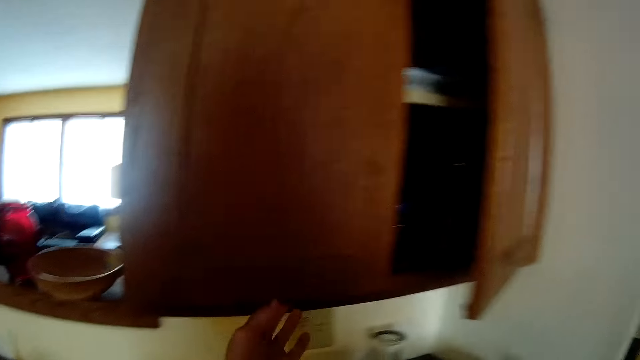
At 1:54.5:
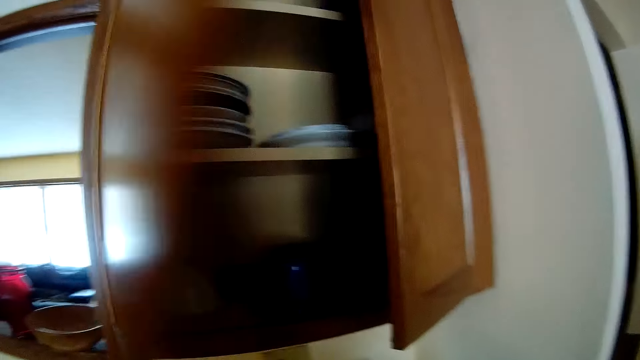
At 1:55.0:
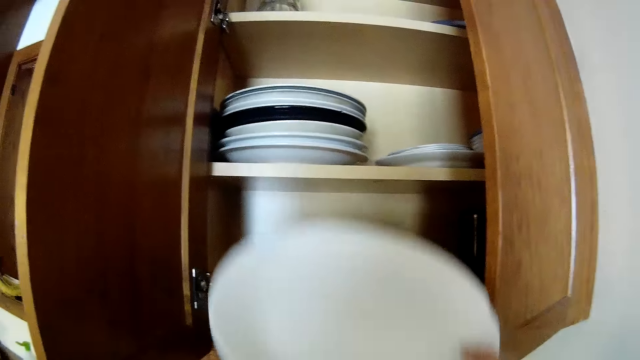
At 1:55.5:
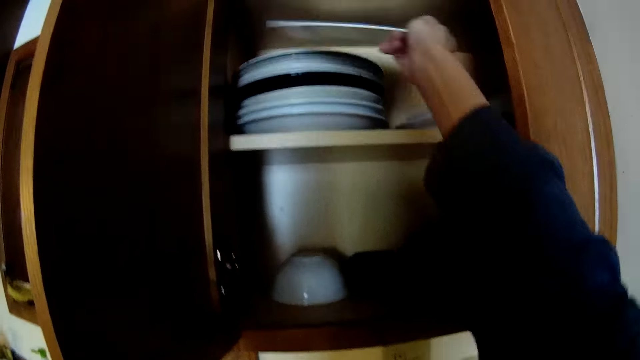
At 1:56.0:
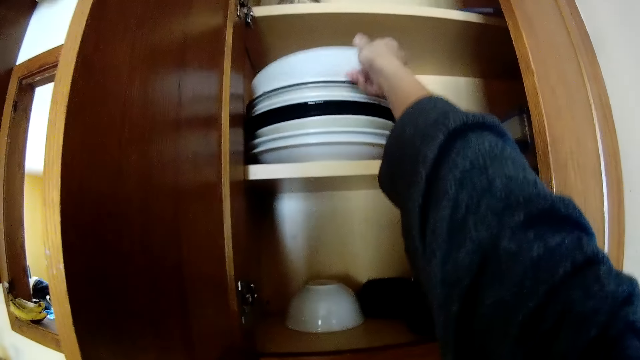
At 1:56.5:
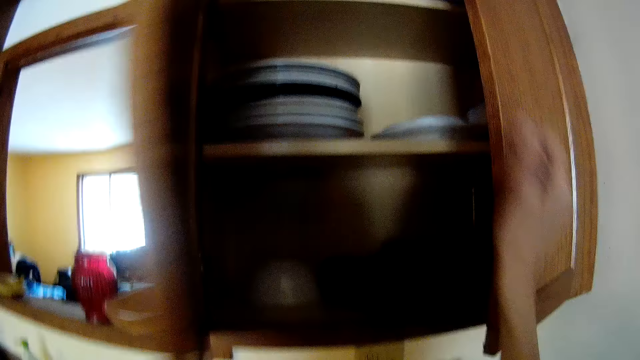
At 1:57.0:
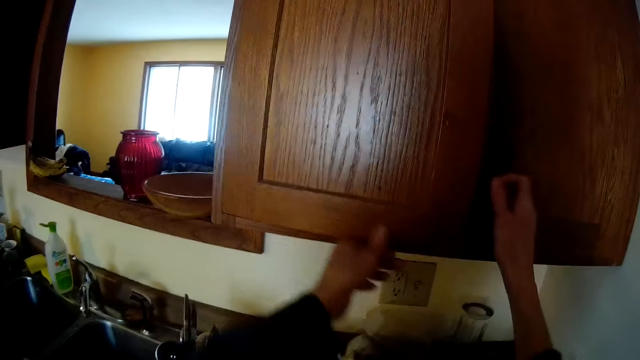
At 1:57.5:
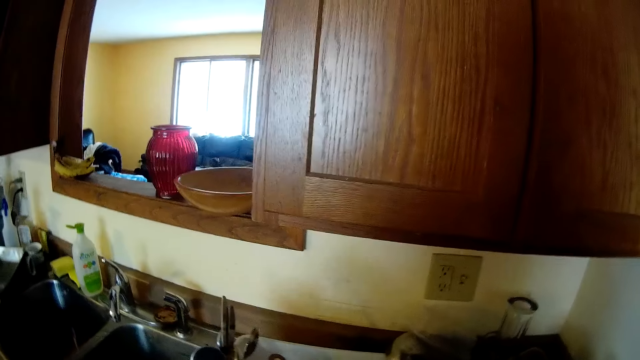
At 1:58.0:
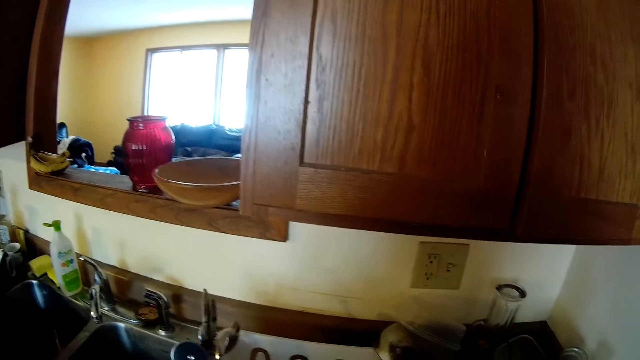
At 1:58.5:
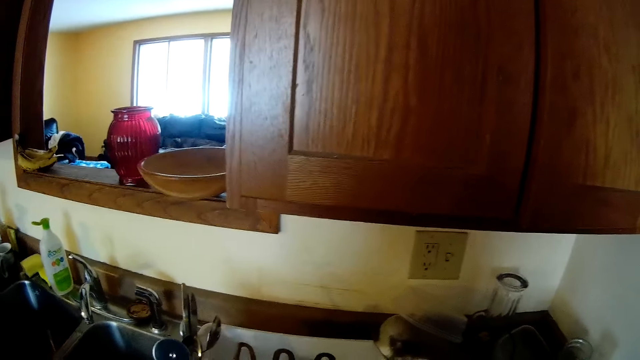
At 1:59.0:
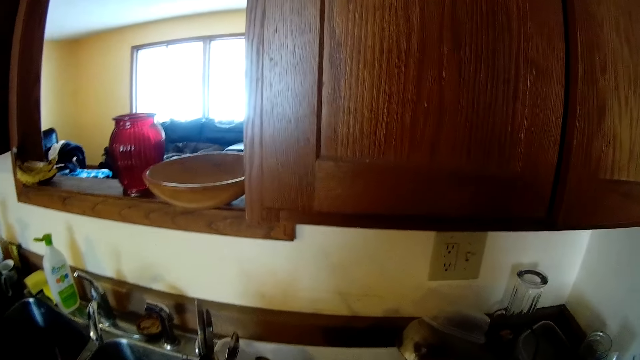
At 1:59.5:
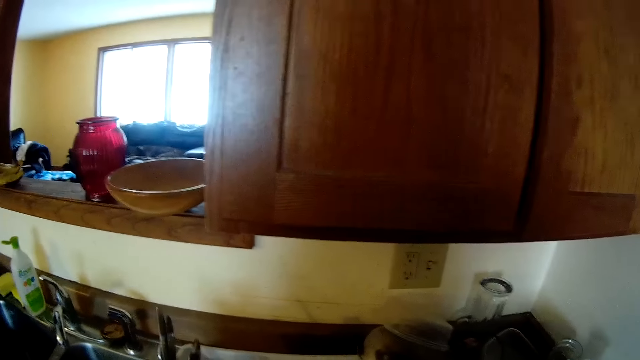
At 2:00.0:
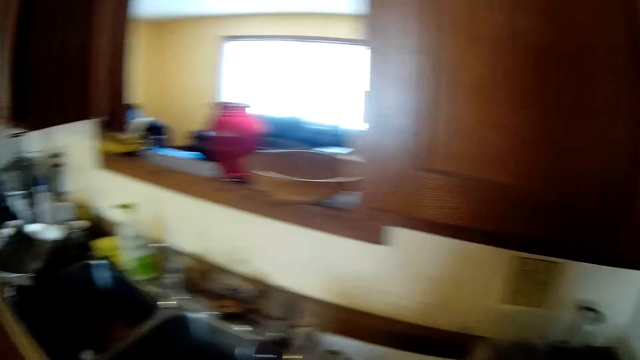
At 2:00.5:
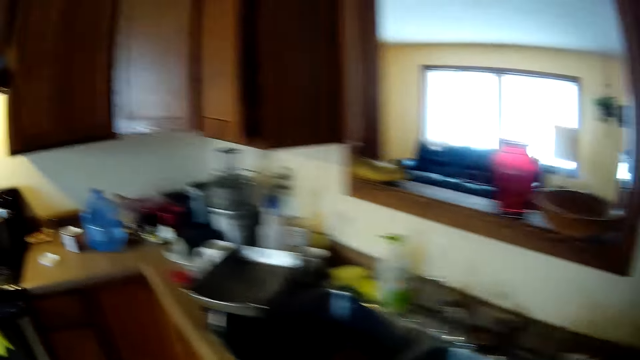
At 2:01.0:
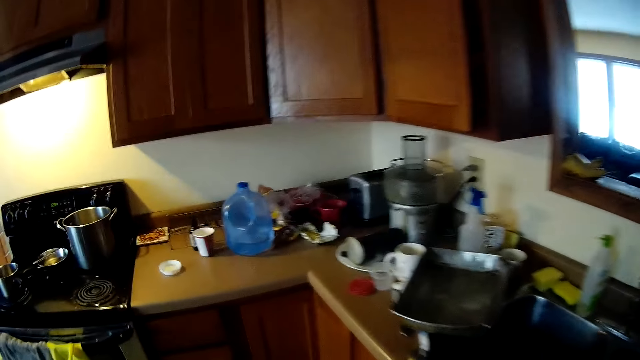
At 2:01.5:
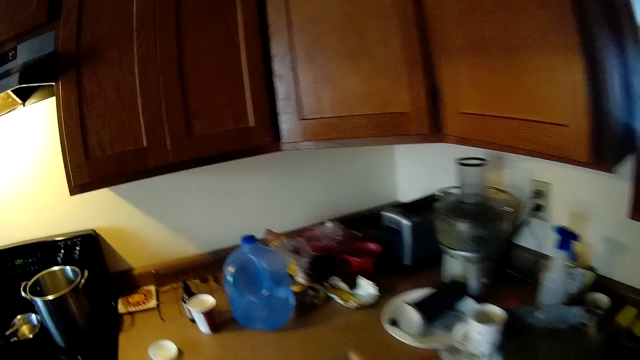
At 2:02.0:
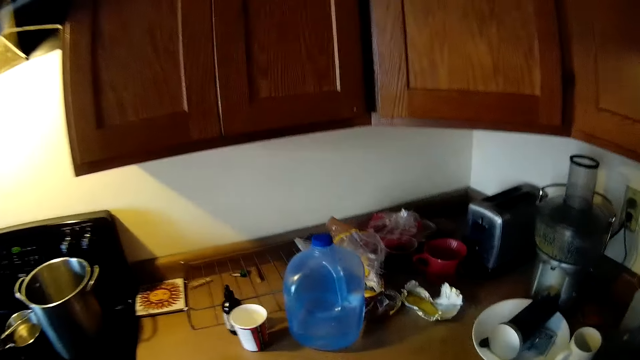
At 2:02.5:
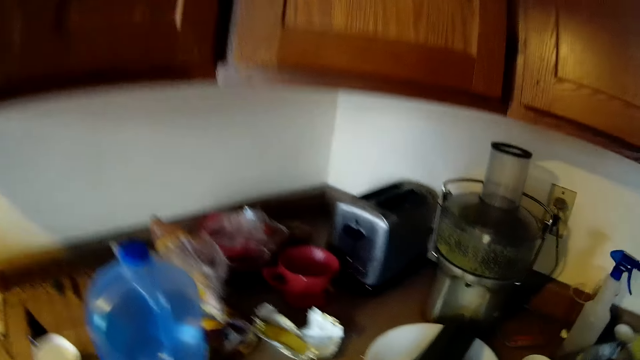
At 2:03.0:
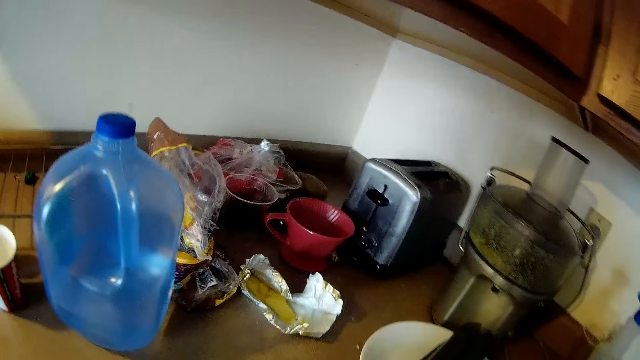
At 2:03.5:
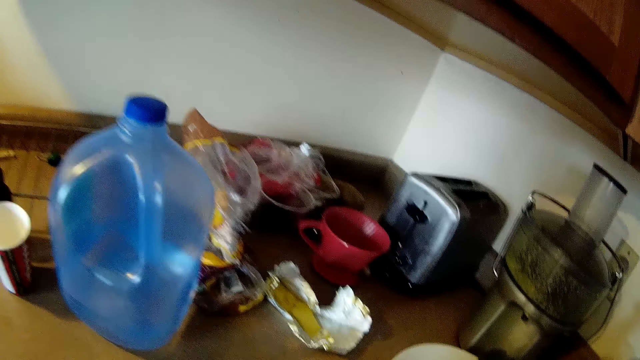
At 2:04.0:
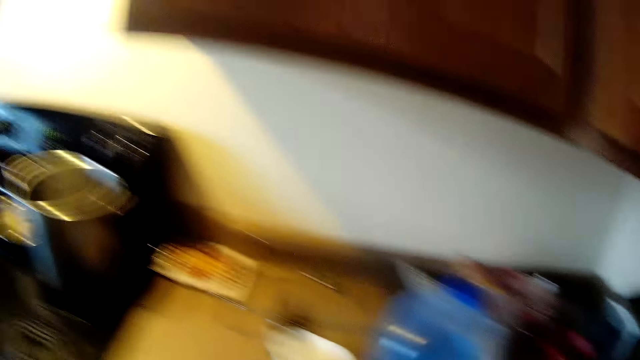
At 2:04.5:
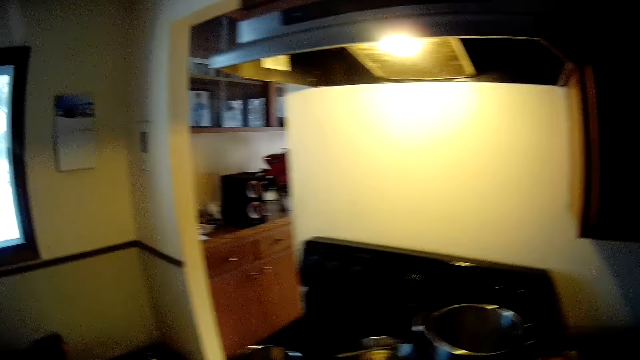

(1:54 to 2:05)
The camera wearer opens the kitchen cabinet with her left hand. She drops a plate. She places the plate on a pile of plates in the kitchen cabinet with her right hand. She closes the cabinet with her left hand. She closes the cabinet with her right hand. She looks around. She walks away from the kitchen cabinet. She walks around.

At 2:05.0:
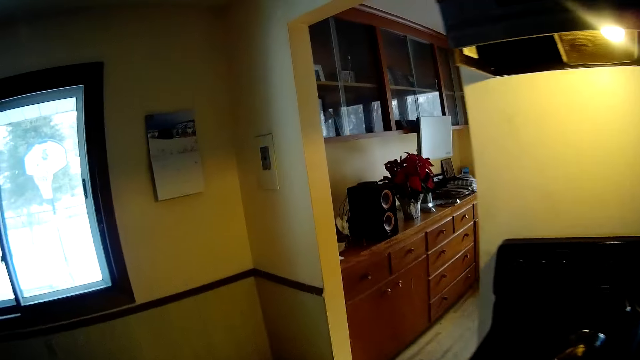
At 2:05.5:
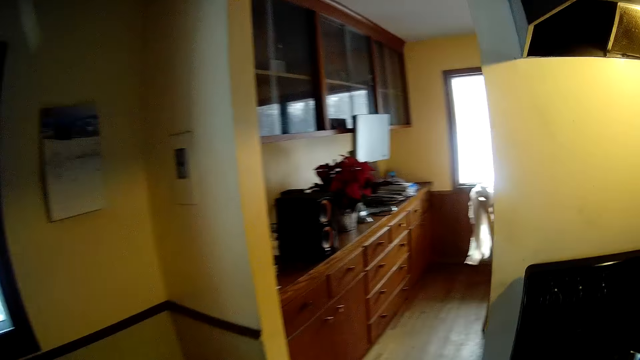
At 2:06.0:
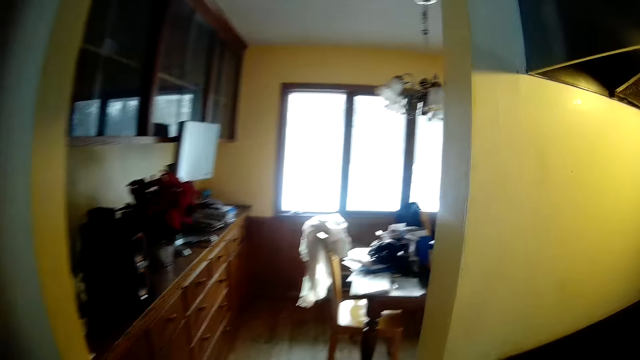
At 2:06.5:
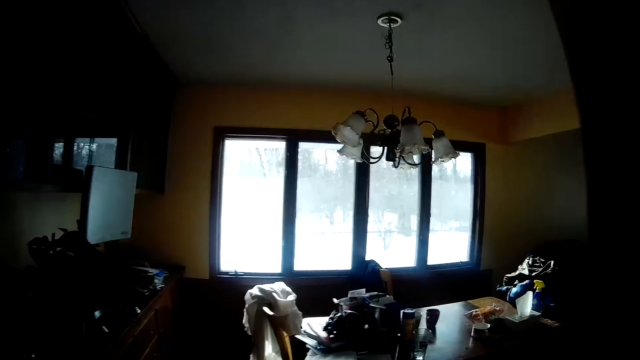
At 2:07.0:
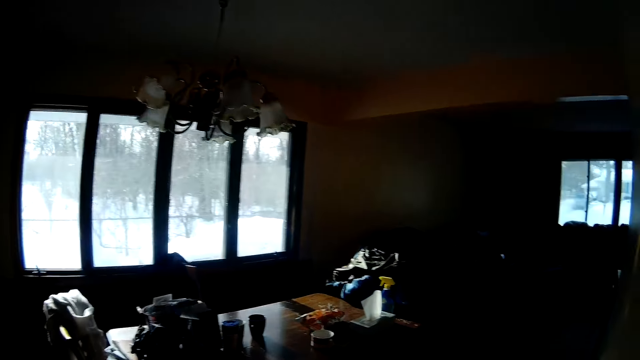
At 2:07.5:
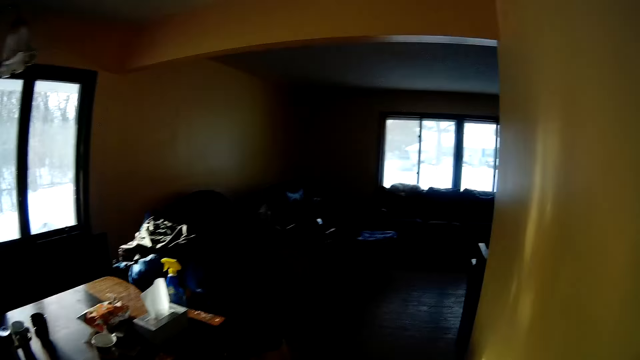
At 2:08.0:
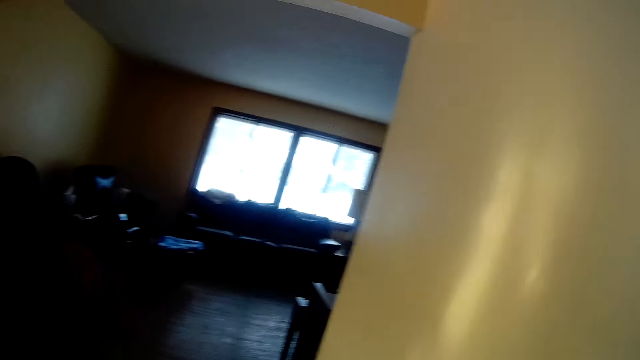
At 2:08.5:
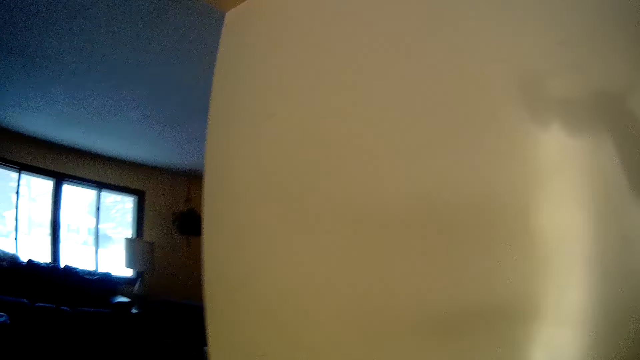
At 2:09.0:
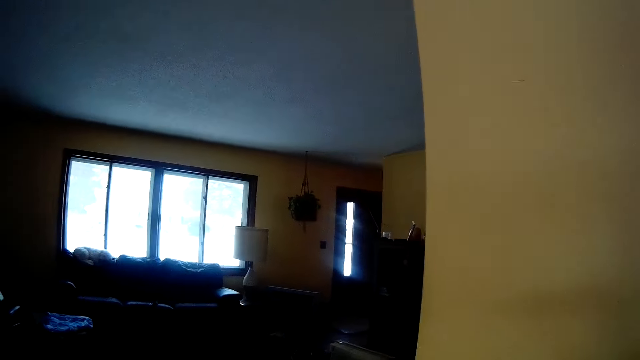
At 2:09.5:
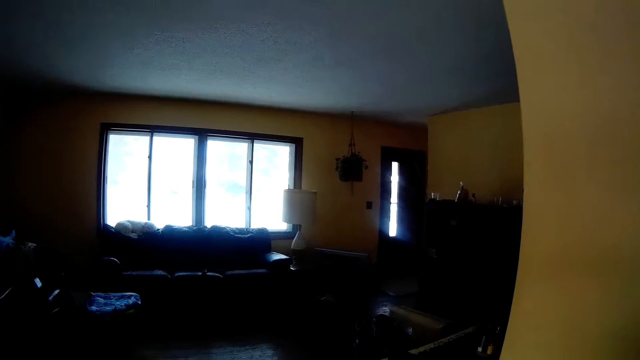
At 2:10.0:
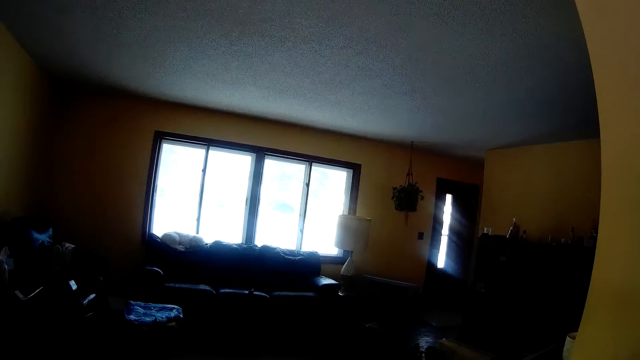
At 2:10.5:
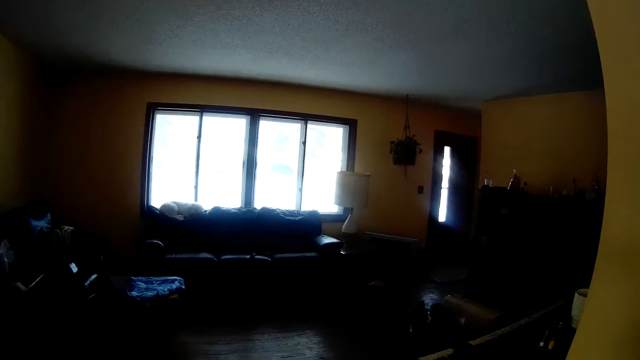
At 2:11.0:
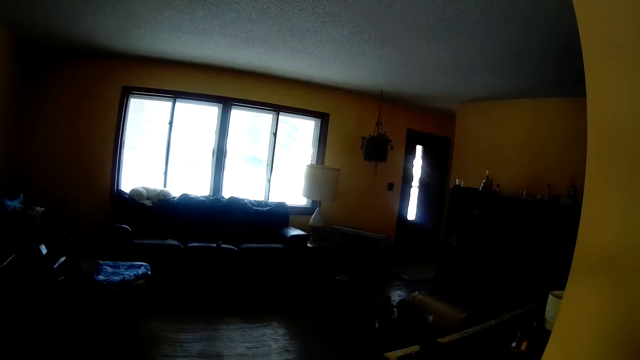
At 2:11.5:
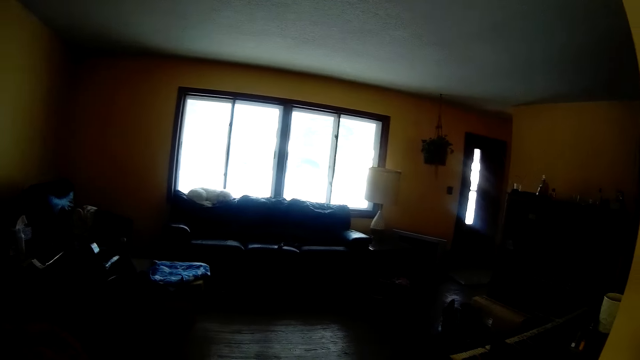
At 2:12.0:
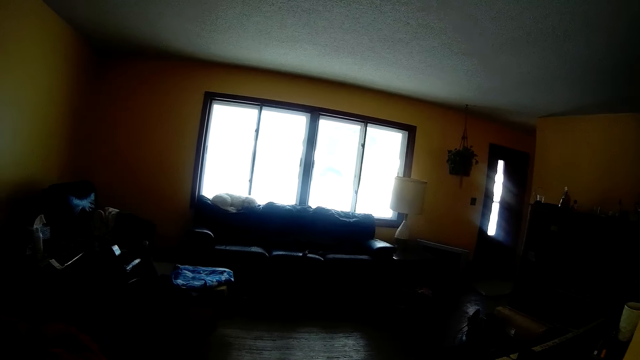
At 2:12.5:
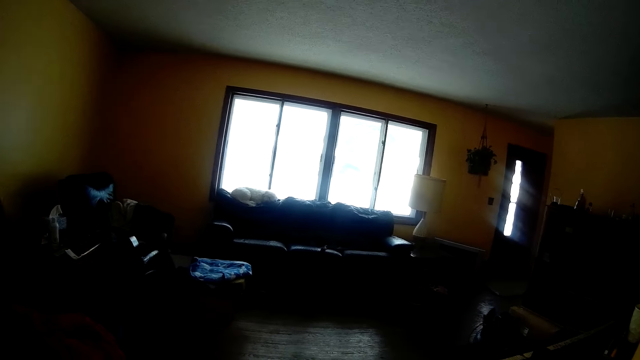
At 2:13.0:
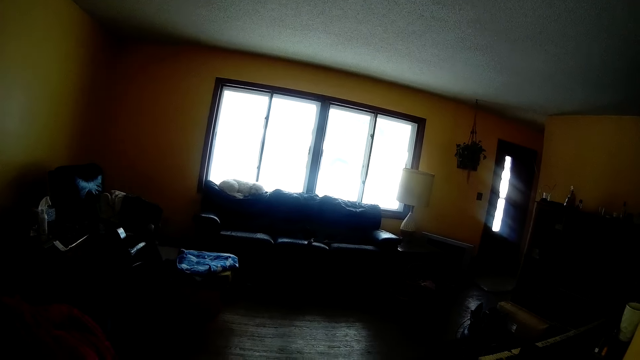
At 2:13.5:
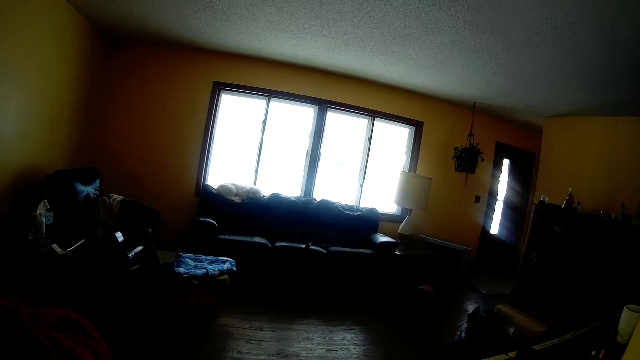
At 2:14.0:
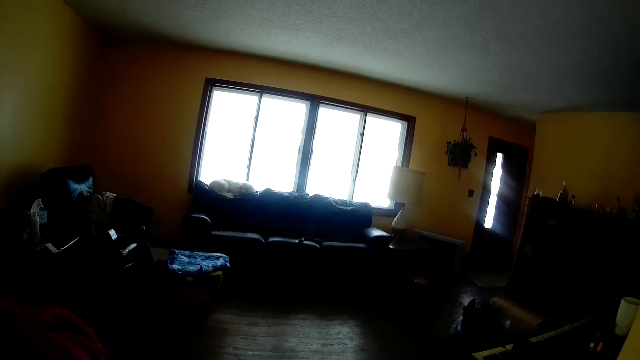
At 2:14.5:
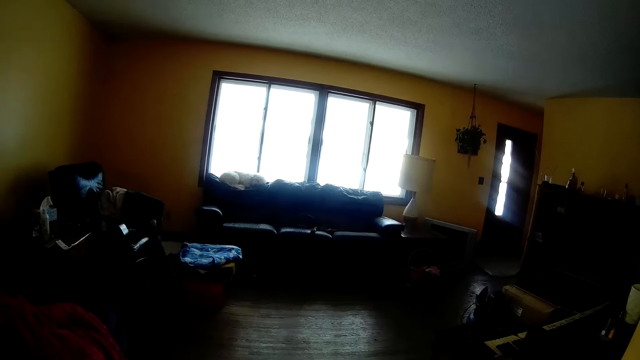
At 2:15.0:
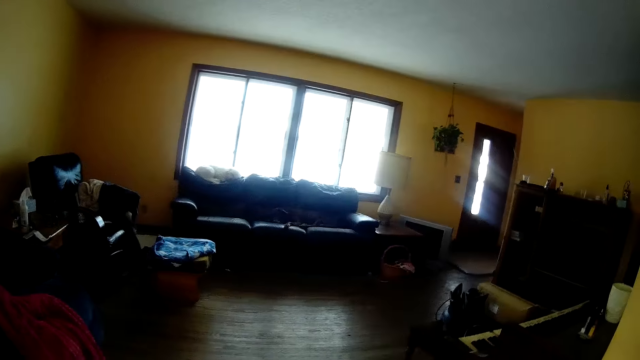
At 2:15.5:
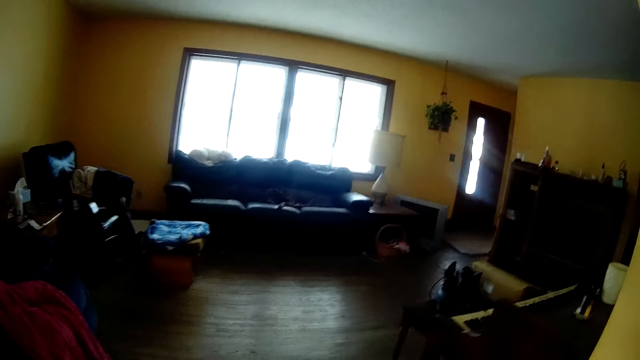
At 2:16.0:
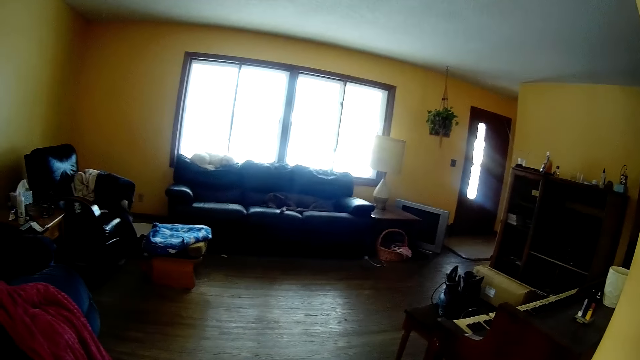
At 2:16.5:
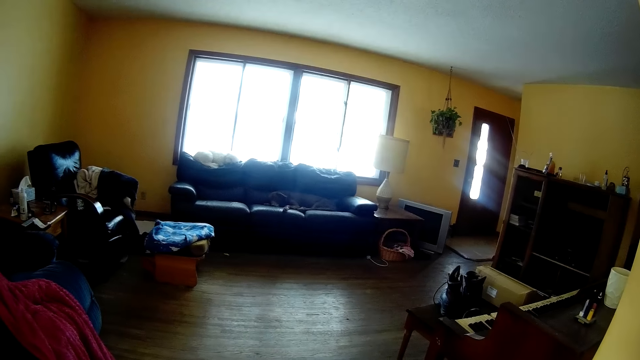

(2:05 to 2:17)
The camera wearer walks into the dining room.
